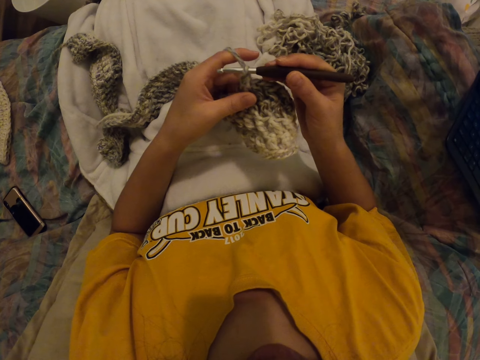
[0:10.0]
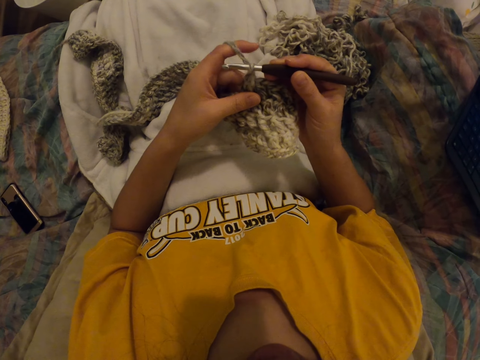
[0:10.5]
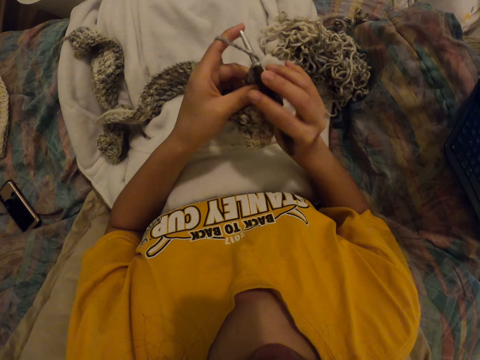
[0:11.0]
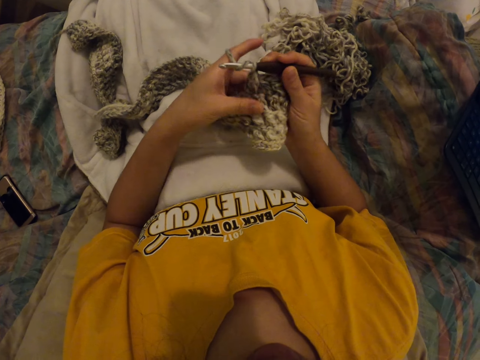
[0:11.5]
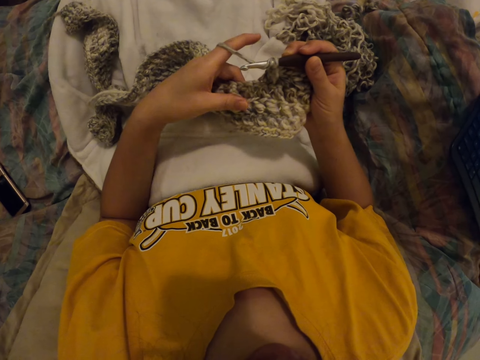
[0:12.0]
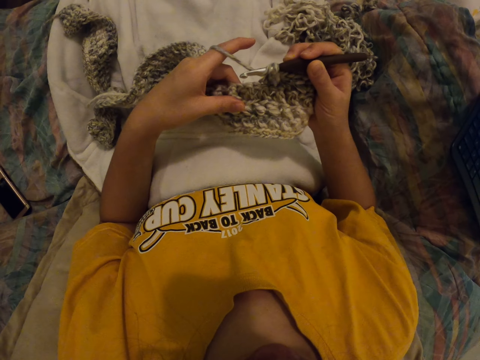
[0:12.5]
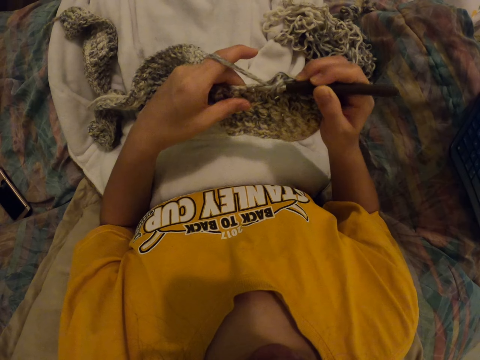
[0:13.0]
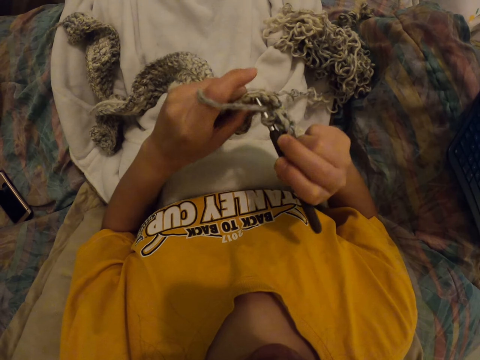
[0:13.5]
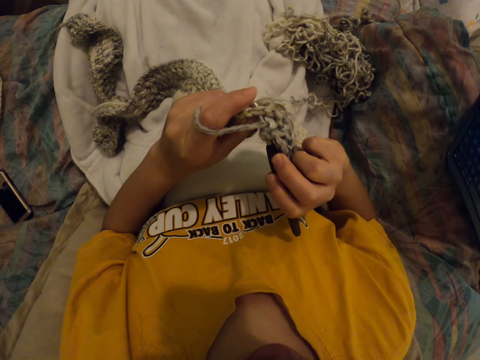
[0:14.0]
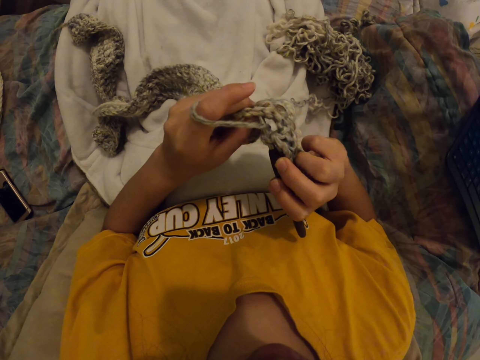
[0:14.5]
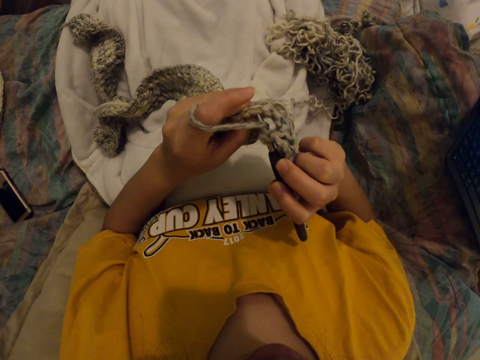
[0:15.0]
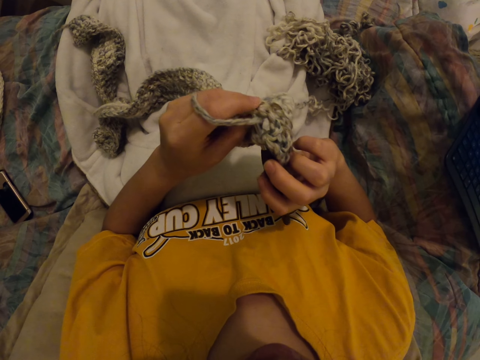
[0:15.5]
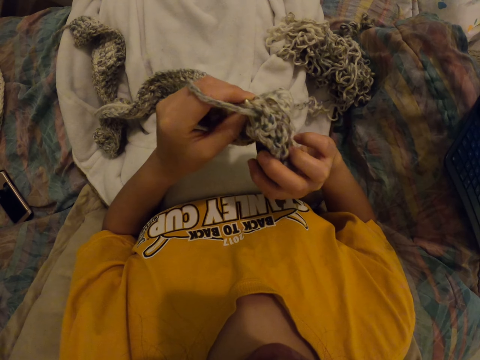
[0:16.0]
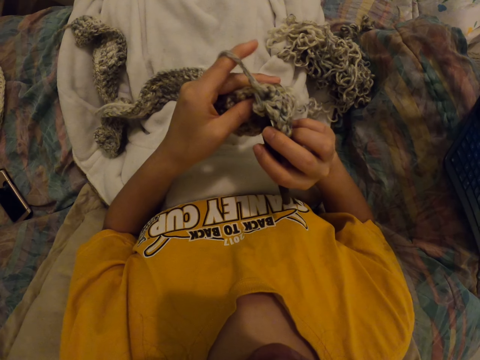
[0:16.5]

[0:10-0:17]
The camera wearer knits his scarf.

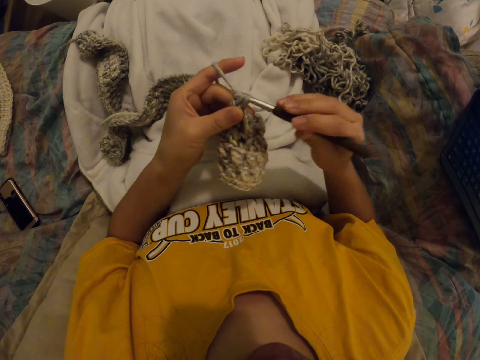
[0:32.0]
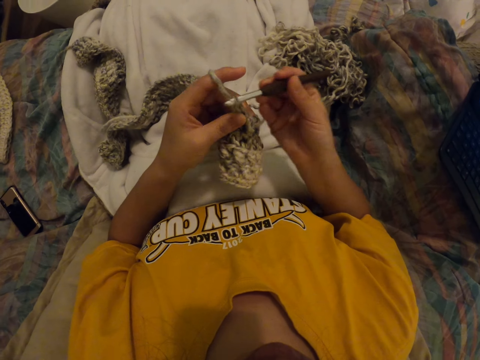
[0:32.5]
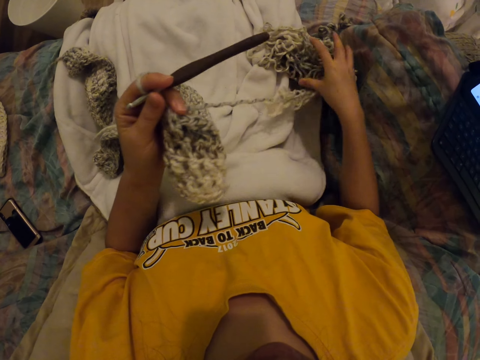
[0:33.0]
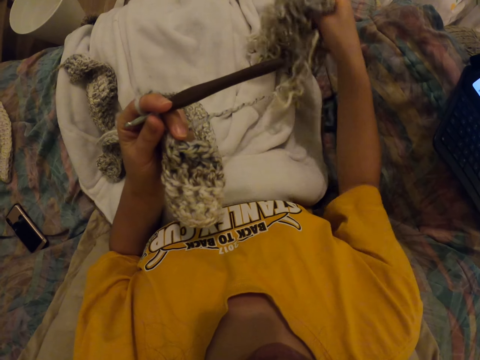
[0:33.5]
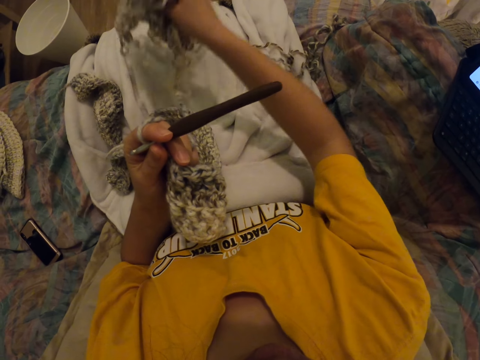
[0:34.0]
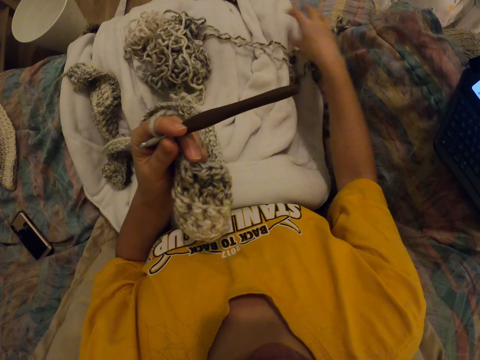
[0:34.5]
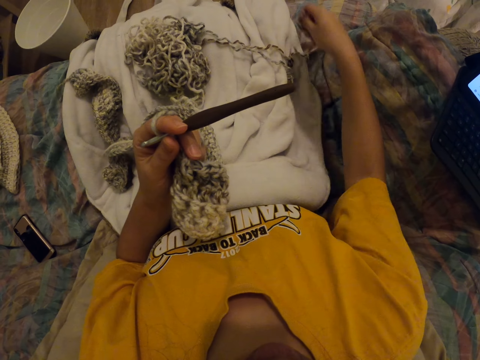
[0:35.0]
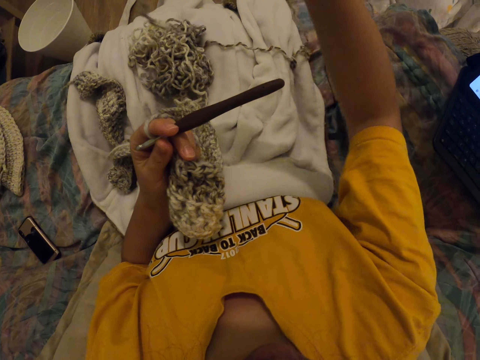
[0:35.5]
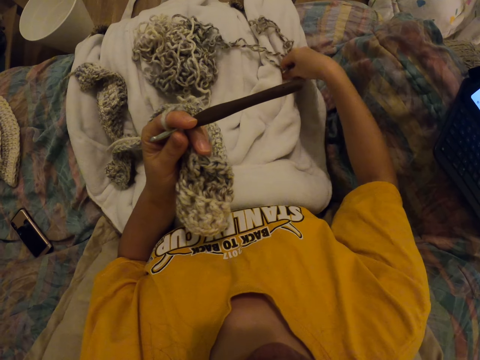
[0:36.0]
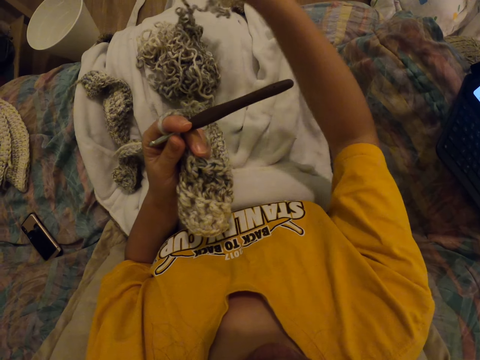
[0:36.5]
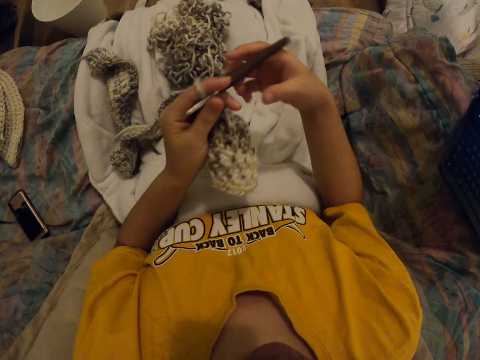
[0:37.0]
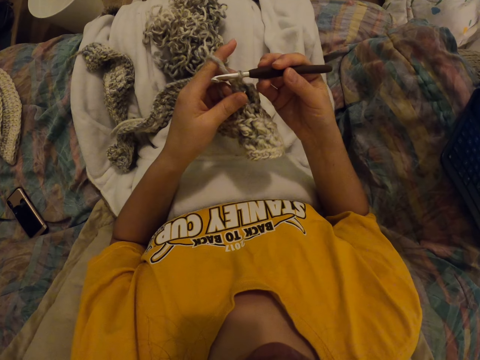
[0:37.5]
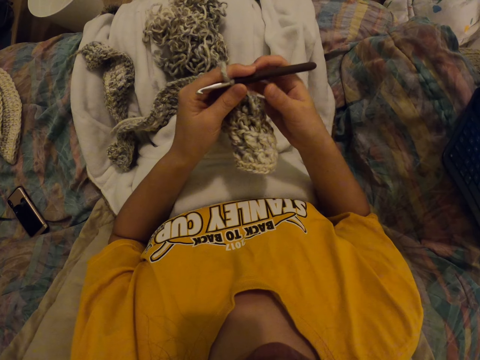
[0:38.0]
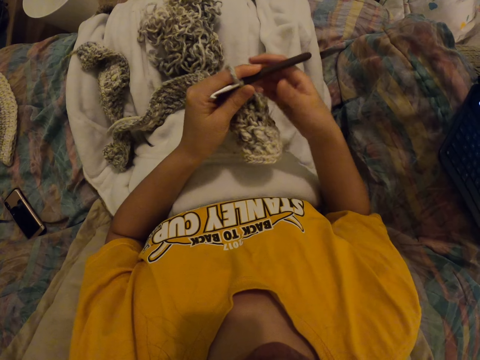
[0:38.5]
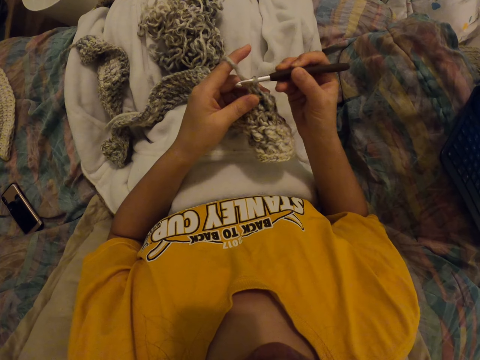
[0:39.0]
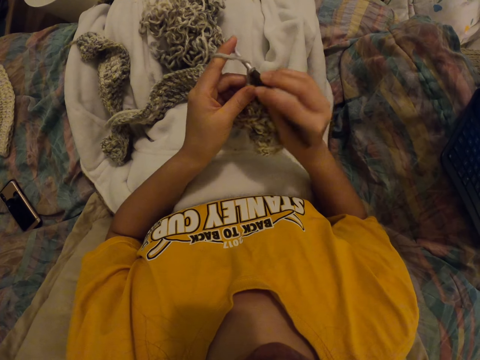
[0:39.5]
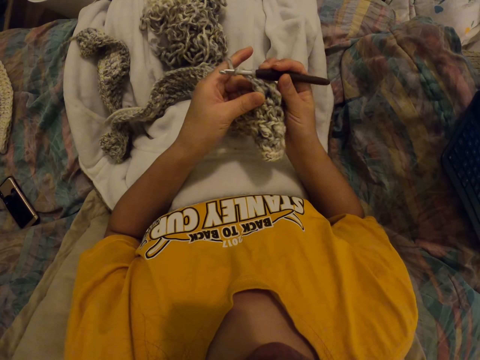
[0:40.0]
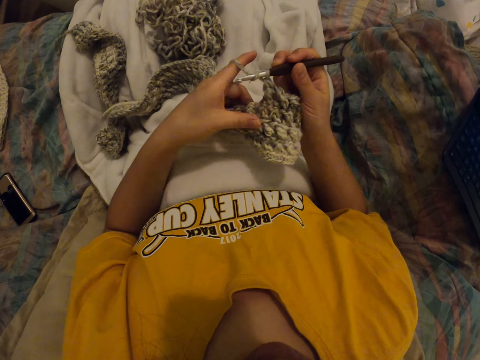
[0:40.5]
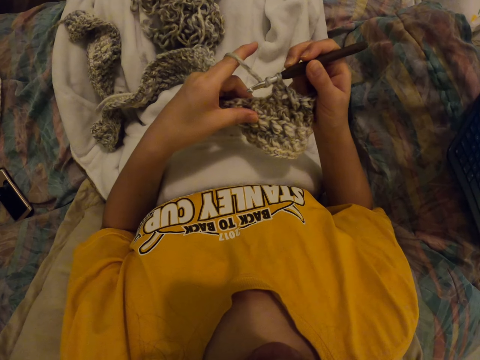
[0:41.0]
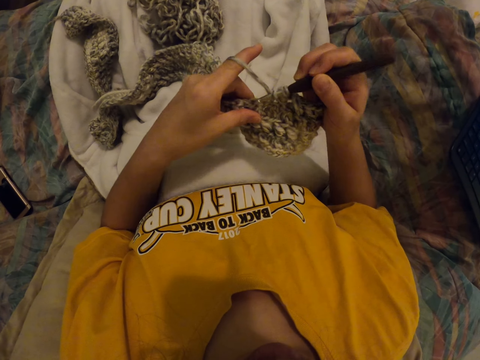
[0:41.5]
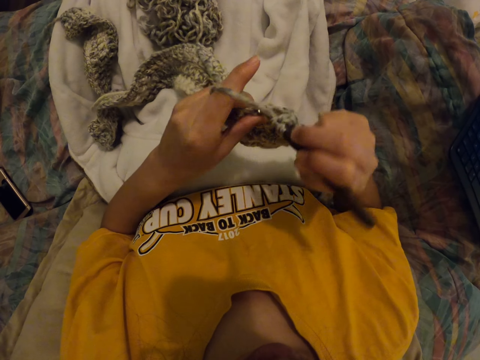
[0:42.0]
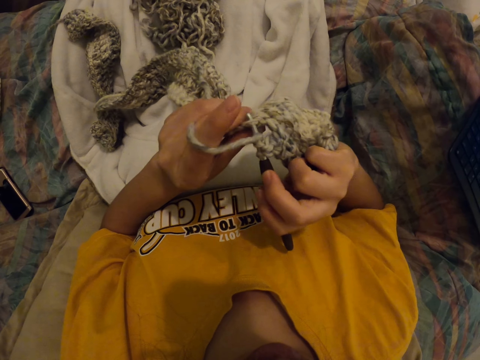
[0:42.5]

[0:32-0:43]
The camera wearer picks up a sewing rope. They put down the sewing rope. They pick up the sewing rope. They weave a cloth.

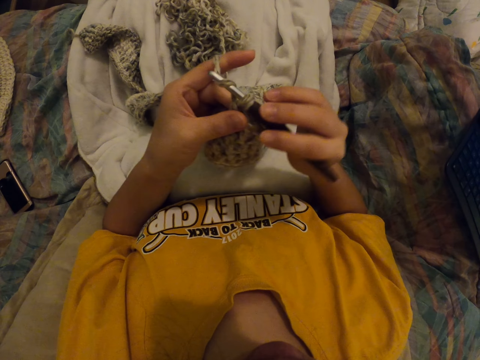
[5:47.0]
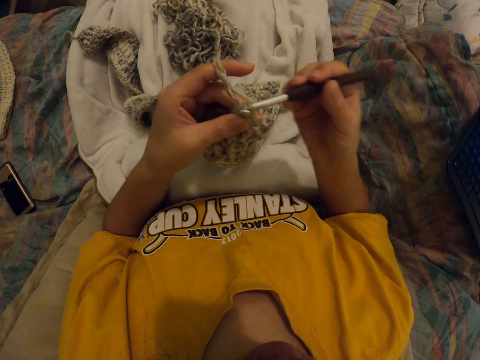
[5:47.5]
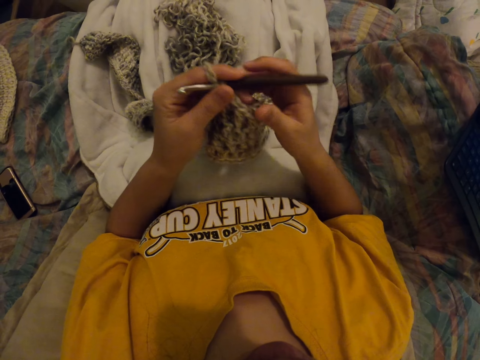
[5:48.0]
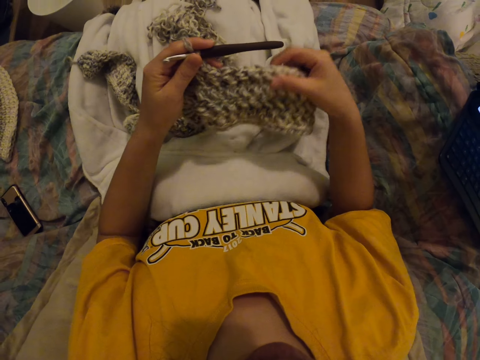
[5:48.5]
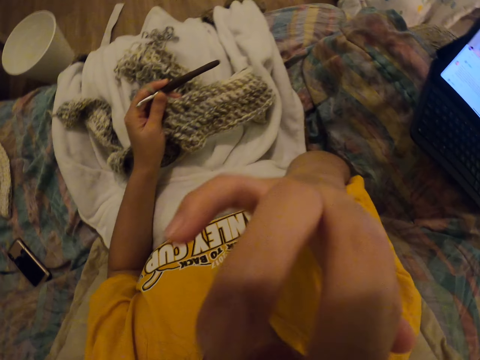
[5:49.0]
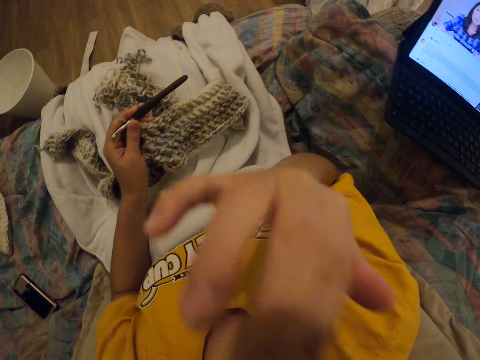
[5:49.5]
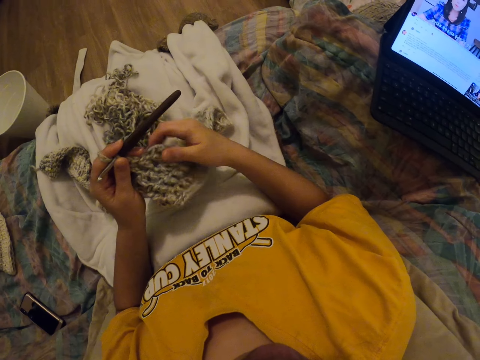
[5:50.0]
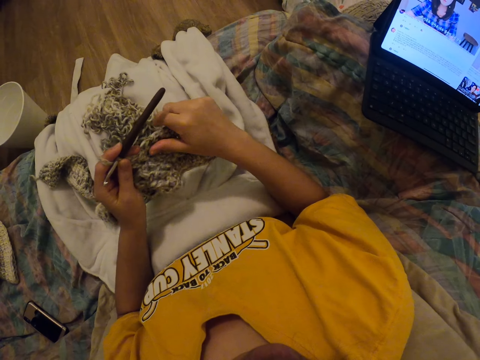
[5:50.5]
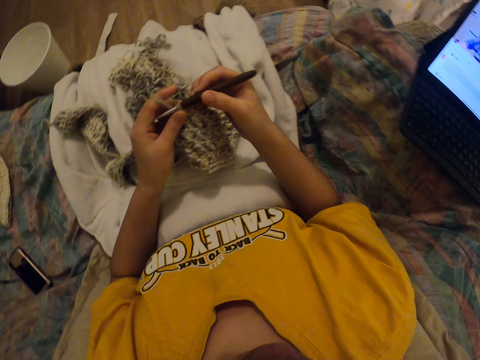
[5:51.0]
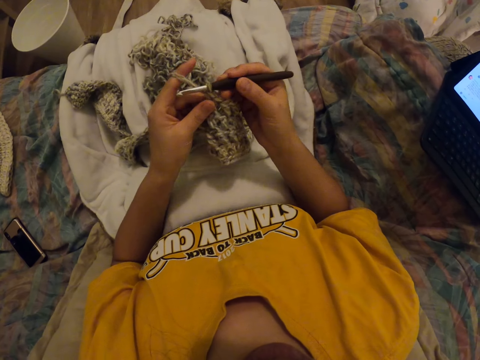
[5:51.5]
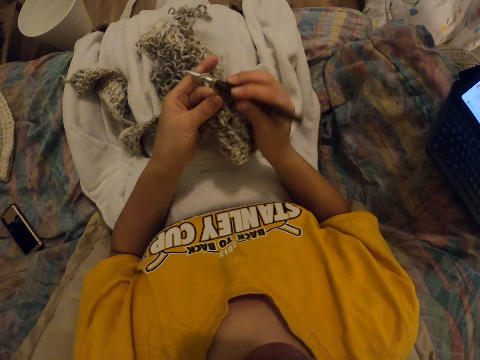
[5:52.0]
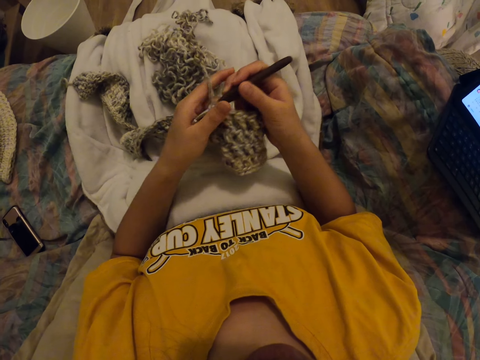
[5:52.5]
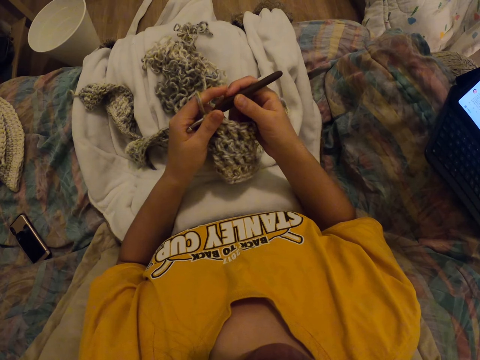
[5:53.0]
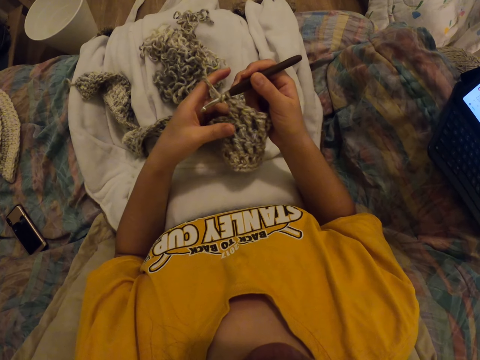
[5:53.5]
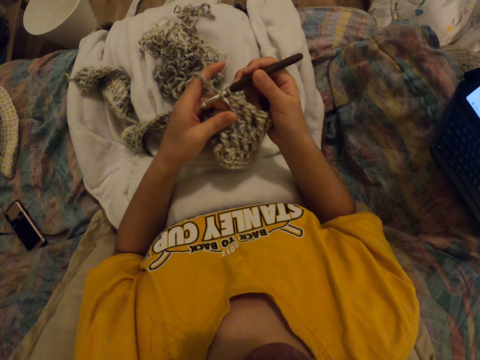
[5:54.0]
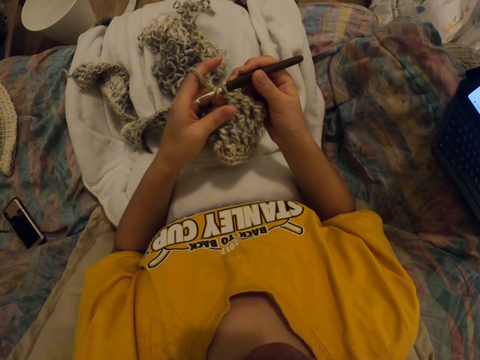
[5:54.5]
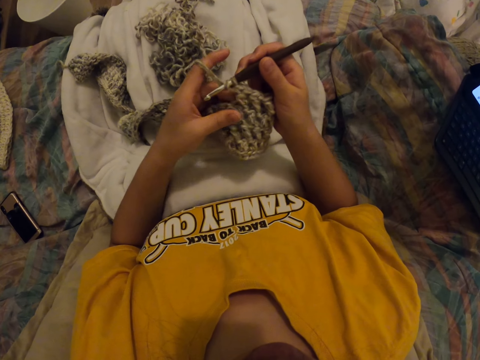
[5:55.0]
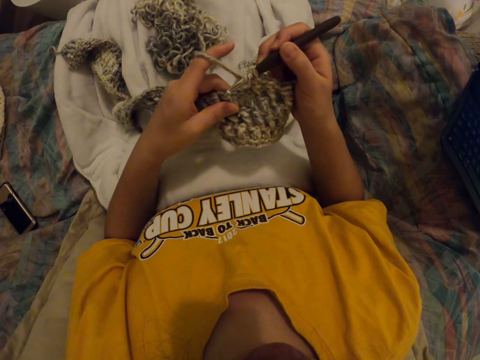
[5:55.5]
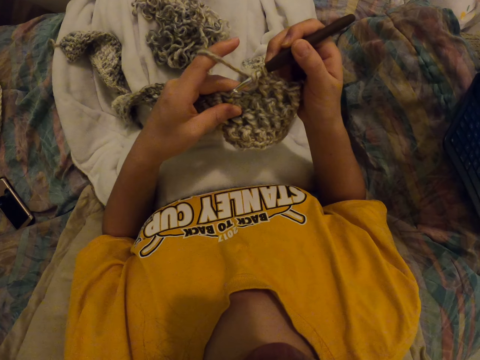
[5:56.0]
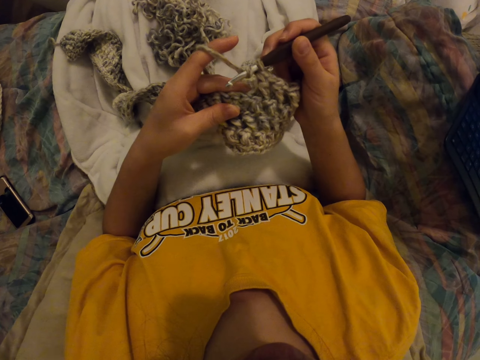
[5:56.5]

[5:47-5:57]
The camera wearer slightly lifts the cloth. They touch the face. They tilt the cloth. They grab the needle. They sew.
